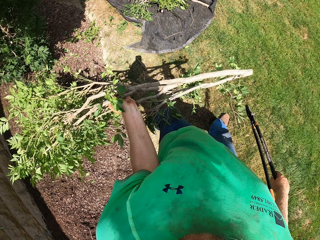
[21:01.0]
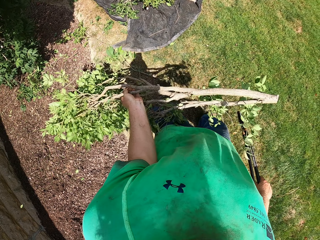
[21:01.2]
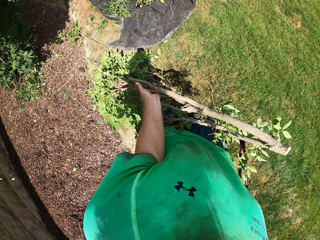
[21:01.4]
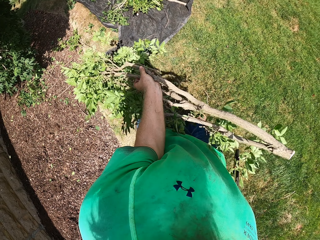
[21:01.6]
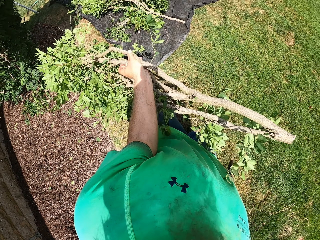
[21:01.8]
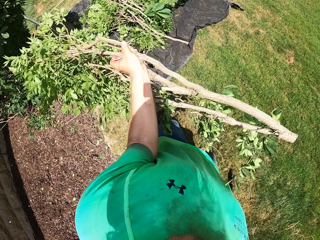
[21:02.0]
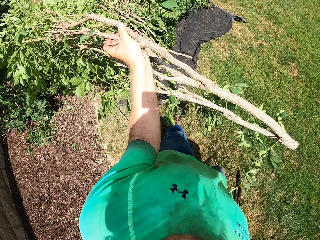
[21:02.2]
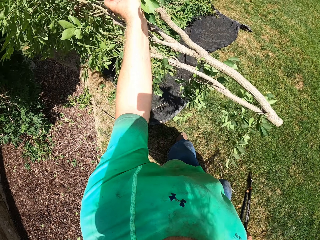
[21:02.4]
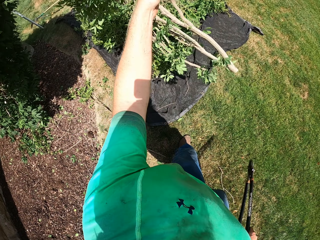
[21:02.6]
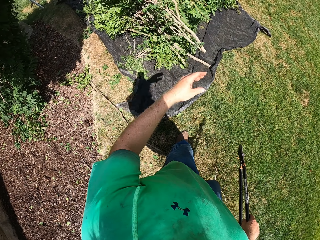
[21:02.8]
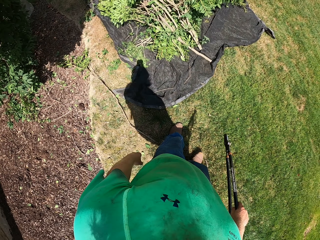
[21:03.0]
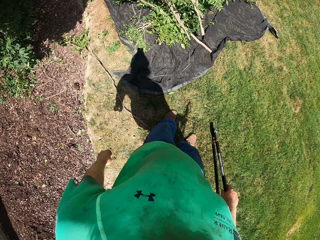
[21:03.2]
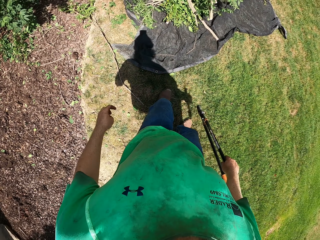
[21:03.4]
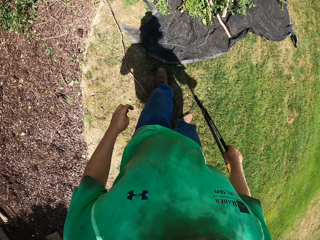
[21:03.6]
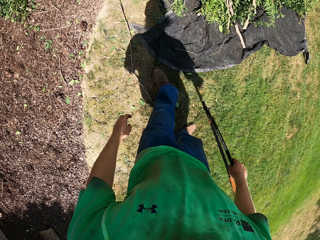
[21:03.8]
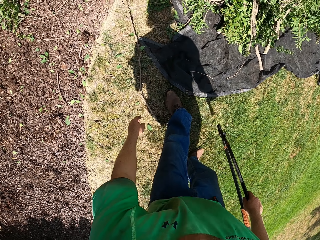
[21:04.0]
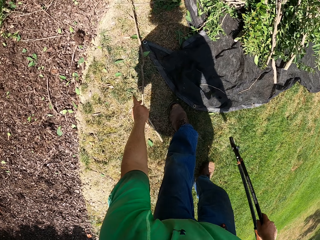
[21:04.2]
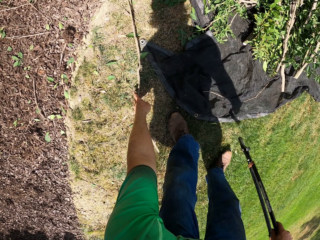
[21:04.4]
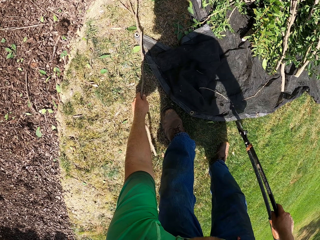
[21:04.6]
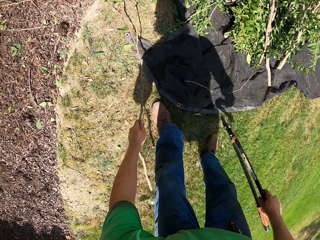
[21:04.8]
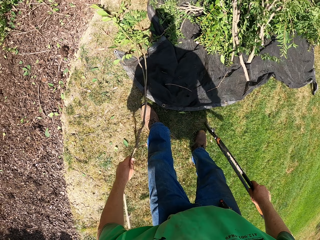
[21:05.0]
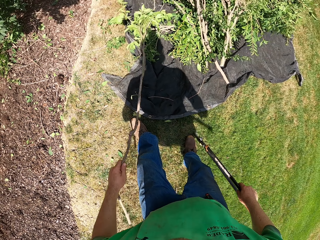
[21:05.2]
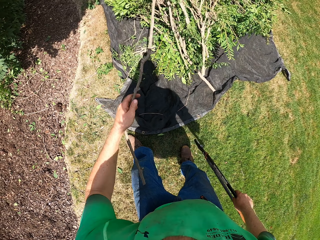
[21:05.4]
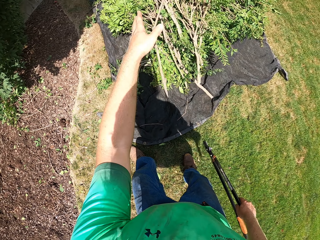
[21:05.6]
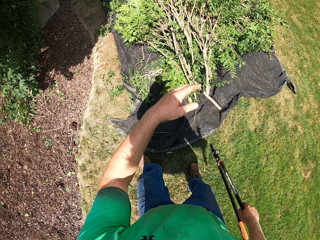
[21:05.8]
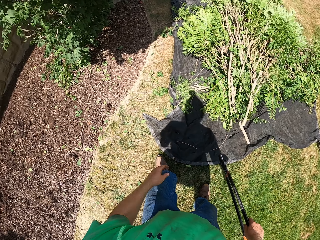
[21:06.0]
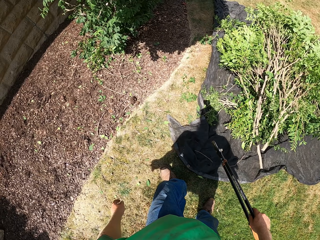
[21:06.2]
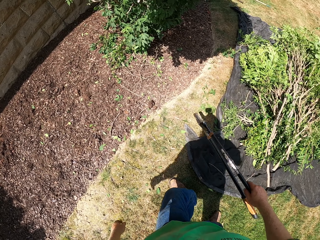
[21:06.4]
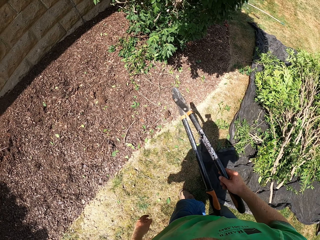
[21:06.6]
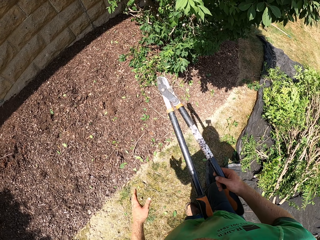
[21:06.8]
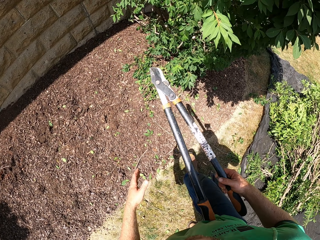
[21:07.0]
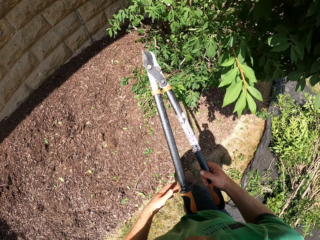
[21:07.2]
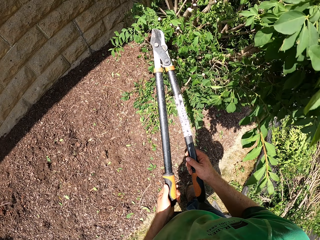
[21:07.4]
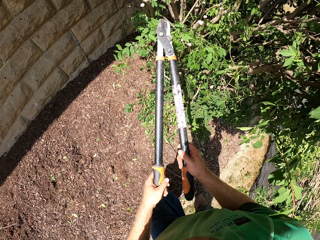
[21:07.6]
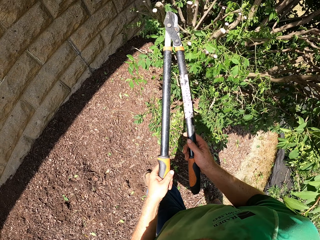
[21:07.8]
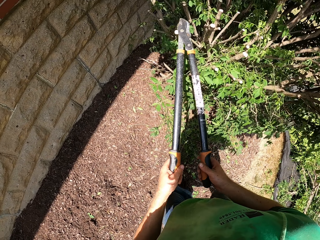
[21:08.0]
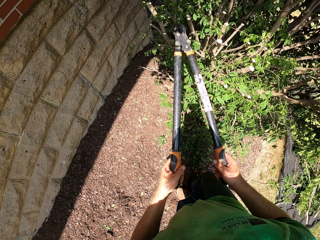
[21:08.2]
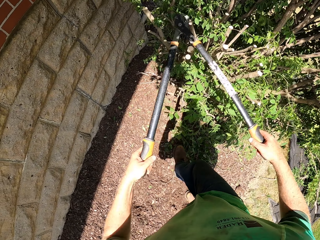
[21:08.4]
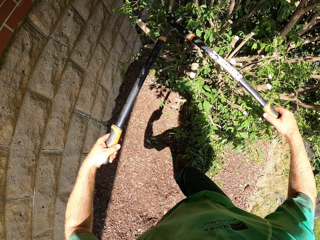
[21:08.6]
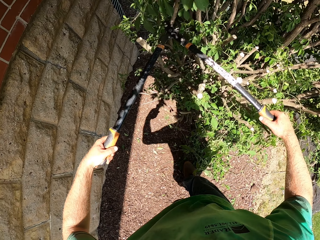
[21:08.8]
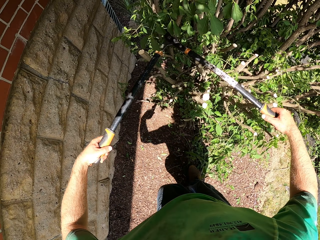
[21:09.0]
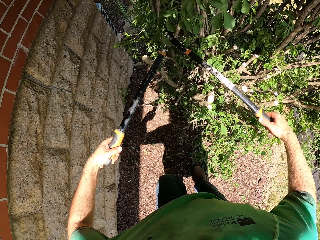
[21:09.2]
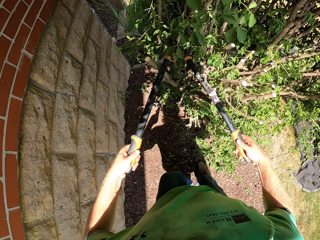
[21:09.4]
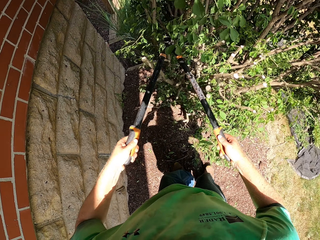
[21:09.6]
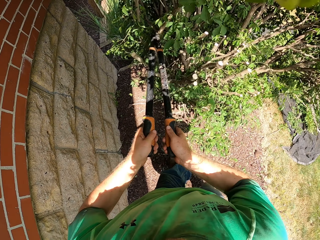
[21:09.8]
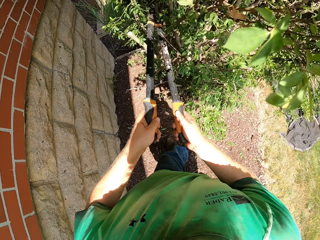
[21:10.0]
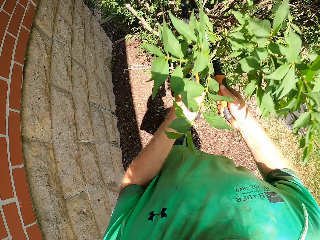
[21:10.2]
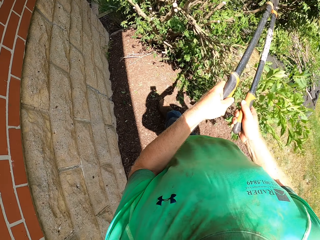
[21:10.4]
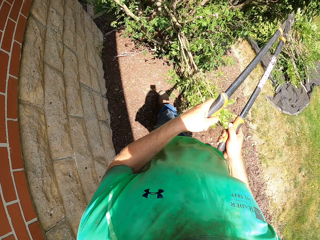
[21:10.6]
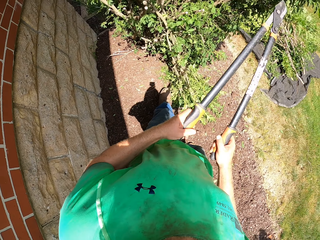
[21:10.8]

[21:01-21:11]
The camera wearer drops the branch of the tree on the tarpaulin on the ground with his right hand. He picks the branch of the tree from the ground with his left hand. He drops the branch of the tree on the tarpaulin on the ground with his right hand. He trims the tree with the lopper in both hands.

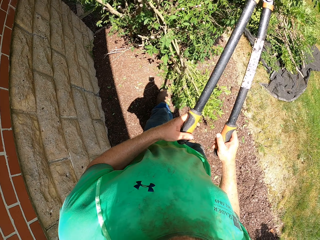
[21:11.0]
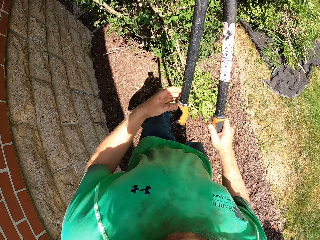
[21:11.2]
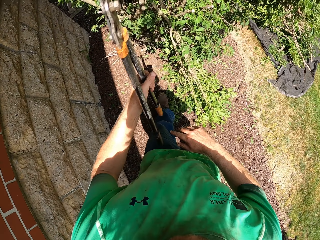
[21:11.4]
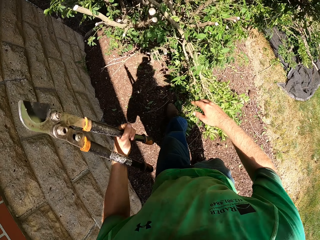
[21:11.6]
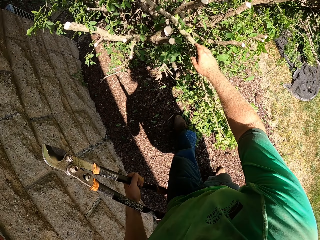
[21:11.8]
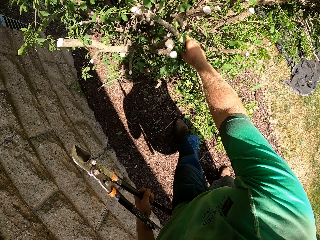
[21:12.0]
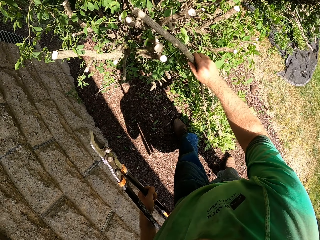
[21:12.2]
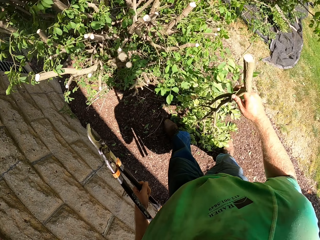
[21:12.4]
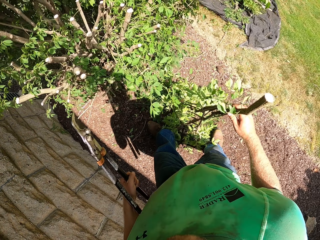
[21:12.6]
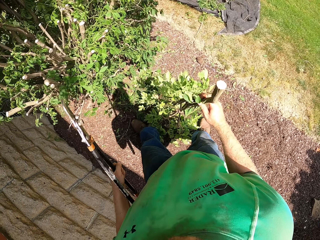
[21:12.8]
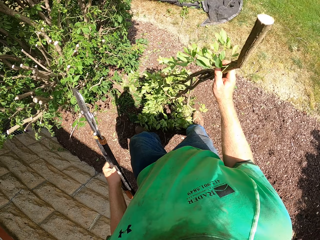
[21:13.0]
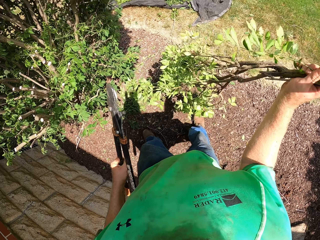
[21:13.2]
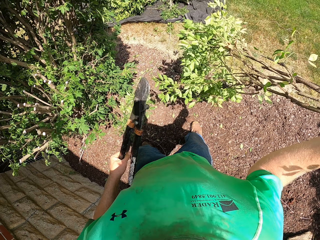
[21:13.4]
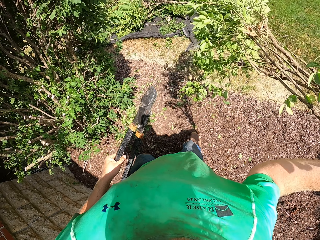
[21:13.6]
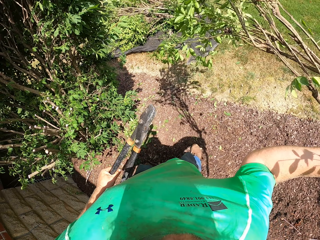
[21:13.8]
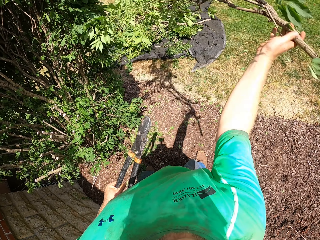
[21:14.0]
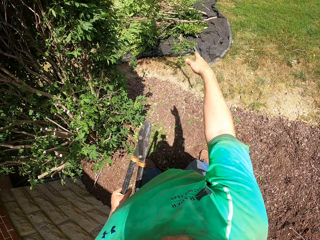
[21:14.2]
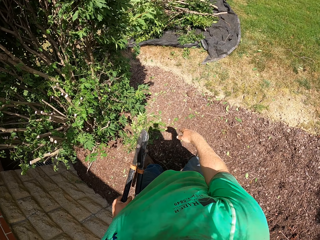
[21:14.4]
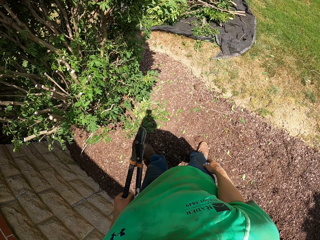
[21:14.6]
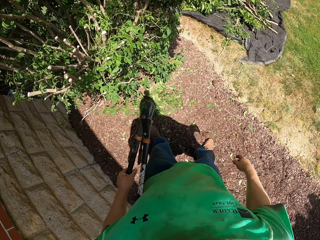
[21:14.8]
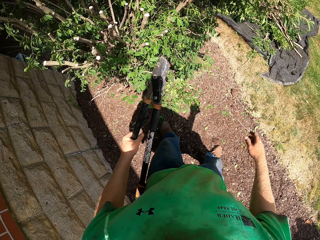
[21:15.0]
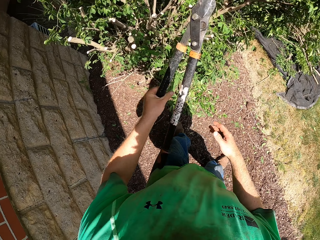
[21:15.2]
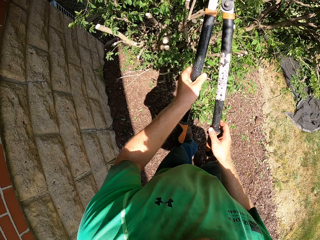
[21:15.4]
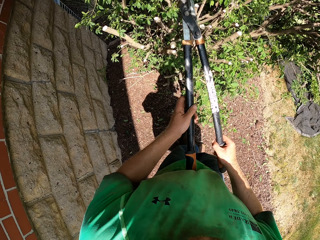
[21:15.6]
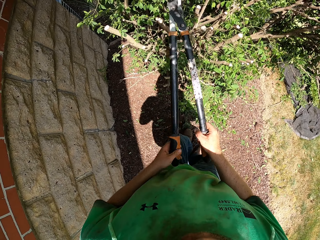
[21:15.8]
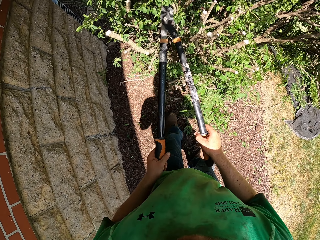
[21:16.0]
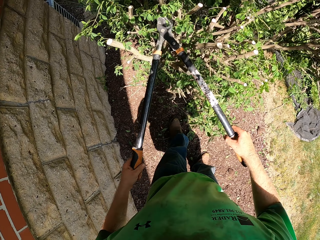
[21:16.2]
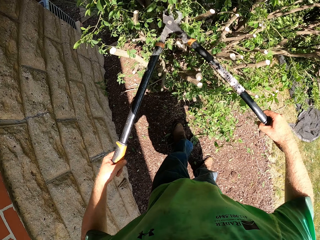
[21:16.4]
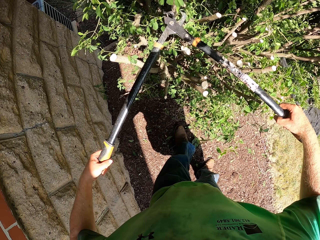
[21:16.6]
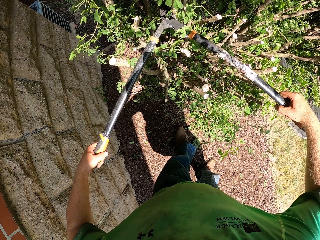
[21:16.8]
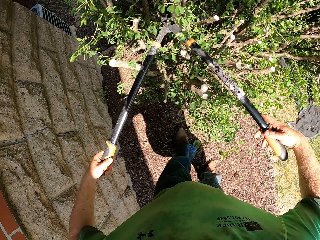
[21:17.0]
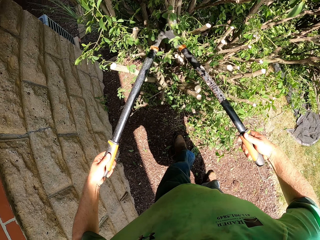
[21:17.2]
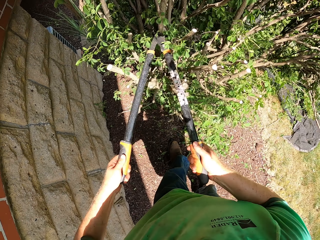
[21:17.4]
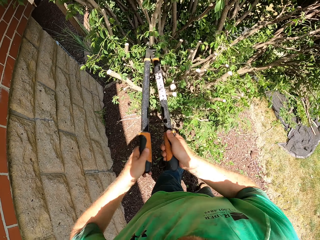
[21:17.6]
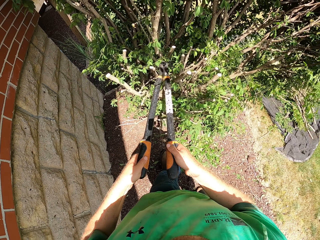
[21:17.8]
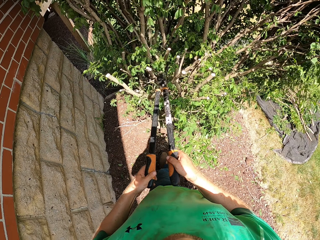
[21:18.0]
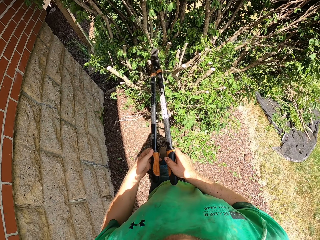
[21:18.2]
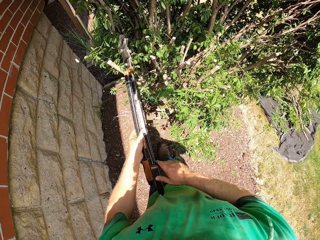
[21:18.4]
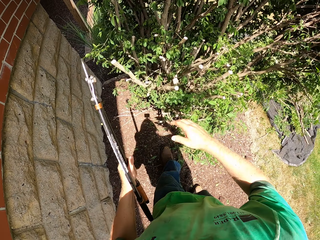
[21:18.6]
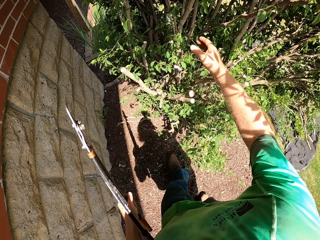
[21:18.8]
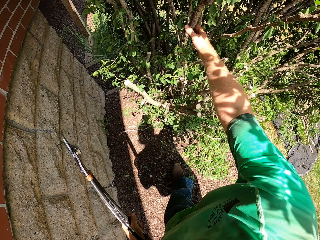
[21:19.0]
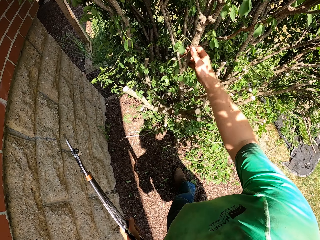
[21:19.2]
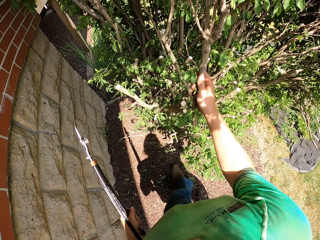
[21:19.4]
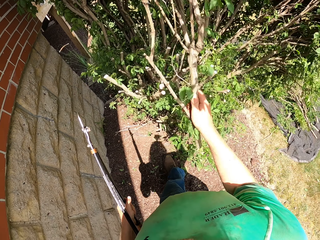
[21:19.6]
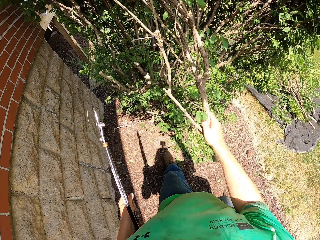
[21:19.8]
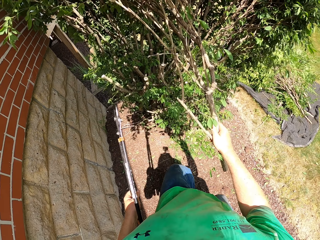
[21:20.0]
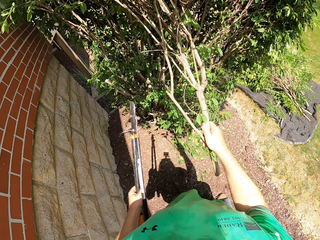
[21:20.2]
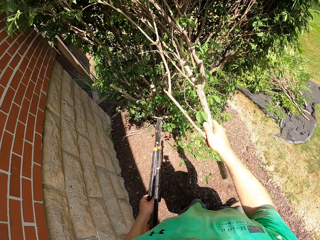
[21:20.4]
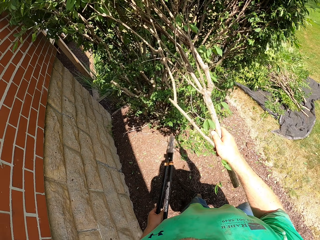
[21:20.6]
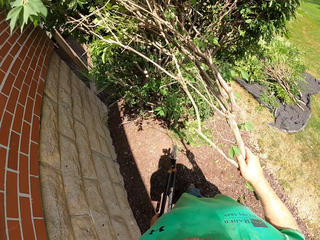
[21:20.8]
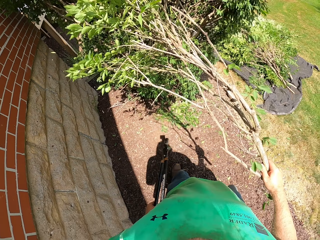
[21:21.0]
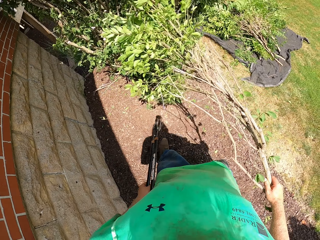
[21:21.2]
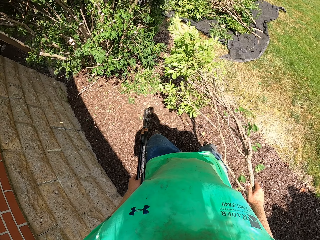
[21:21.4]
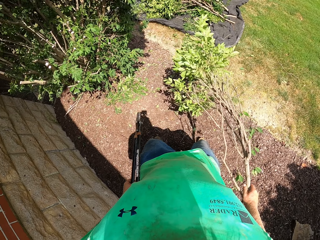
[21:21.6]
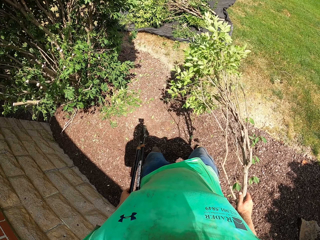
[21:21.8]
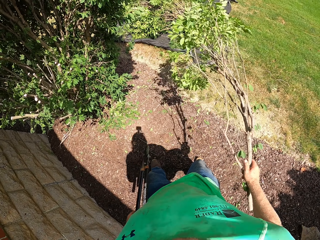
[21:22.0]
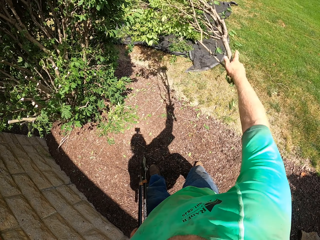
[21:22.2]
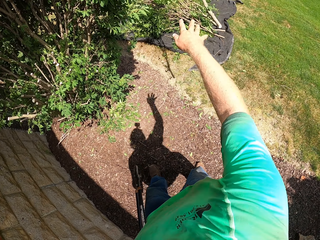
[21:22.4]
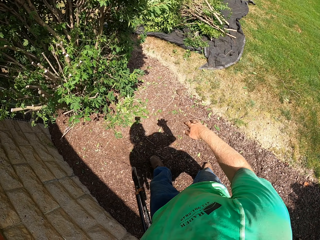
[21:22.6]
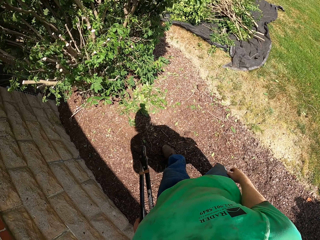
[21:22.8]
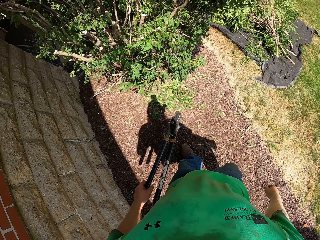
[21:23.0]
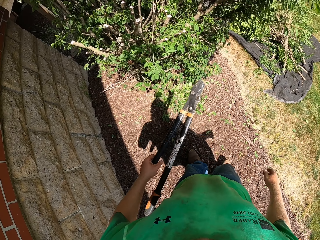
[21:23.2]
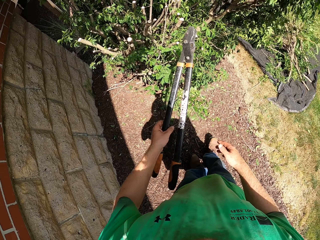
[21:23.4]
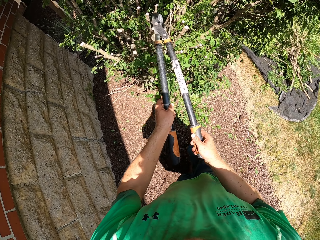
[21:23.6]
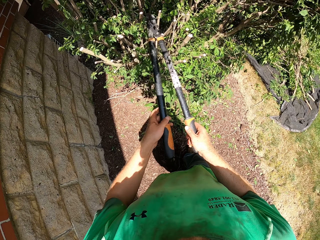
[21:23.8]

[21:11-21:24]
The camera wearer picks the branch of the tree from the tree with his right hand. He throws the branch of the tree on the tarpaulin on the ground with his right hand. He trims the tree with the lopper in both hands. He picks the branch of the tree from the tree with his right hand. He throws the branch of the tree on the tarpaulin on the ground with his right hand.
